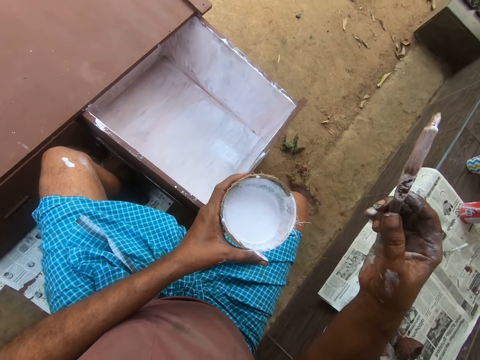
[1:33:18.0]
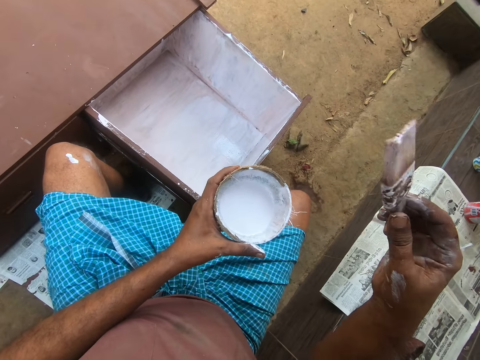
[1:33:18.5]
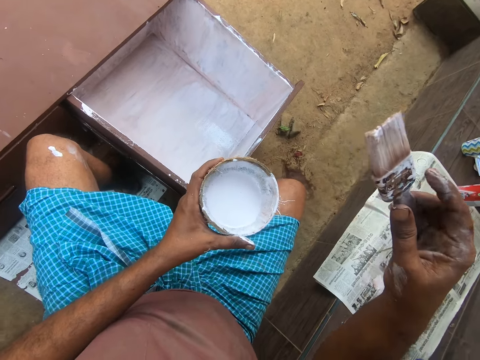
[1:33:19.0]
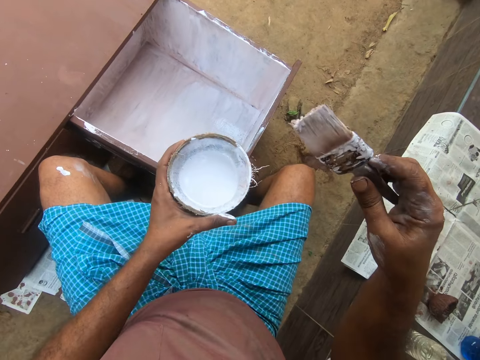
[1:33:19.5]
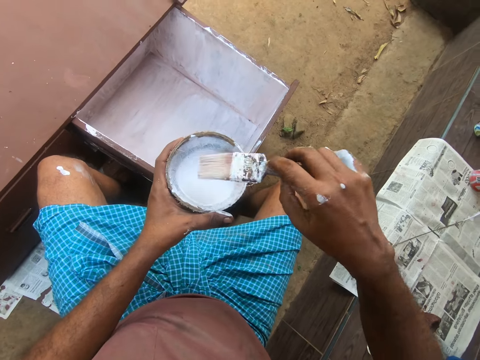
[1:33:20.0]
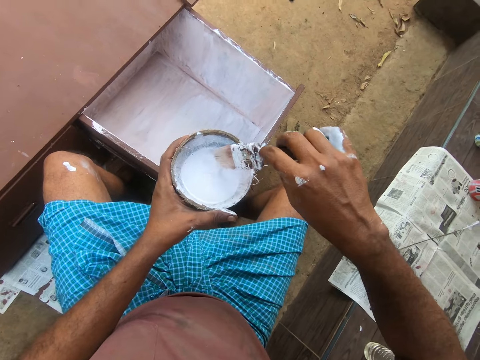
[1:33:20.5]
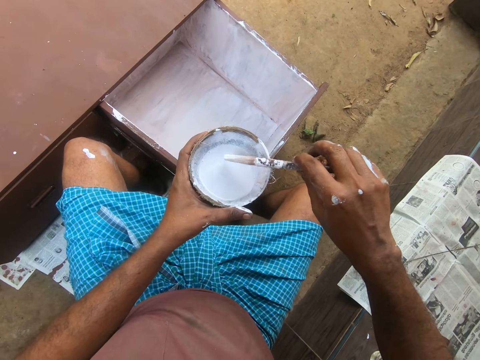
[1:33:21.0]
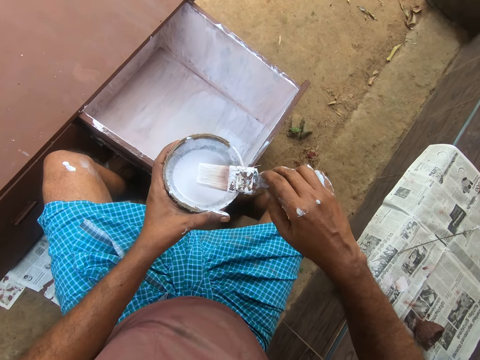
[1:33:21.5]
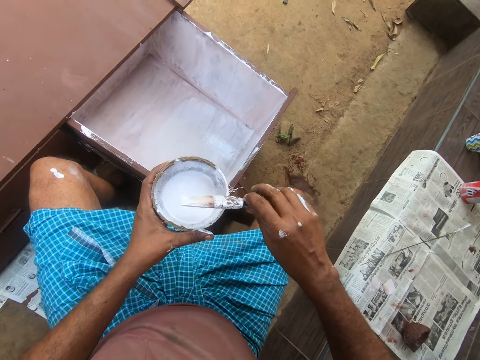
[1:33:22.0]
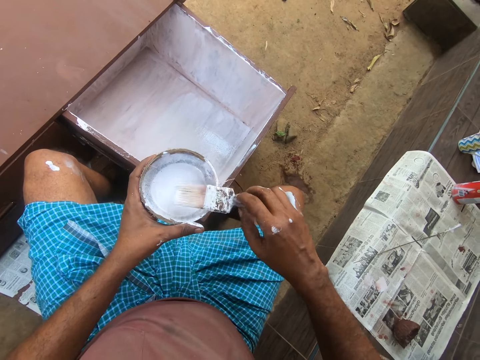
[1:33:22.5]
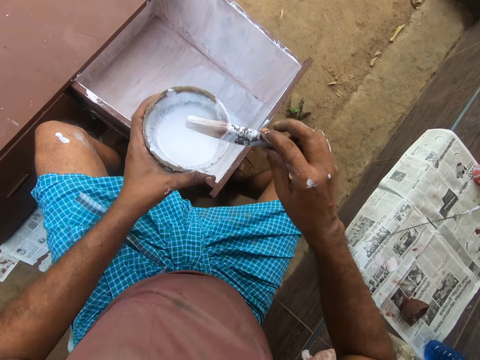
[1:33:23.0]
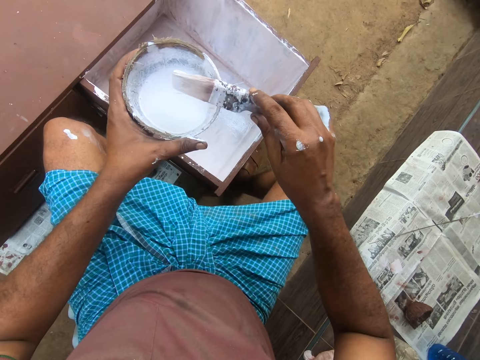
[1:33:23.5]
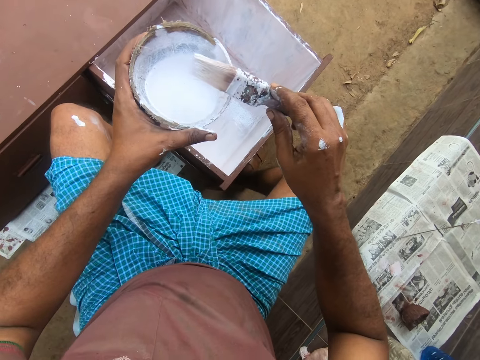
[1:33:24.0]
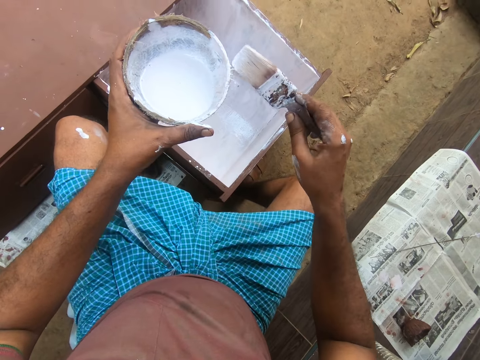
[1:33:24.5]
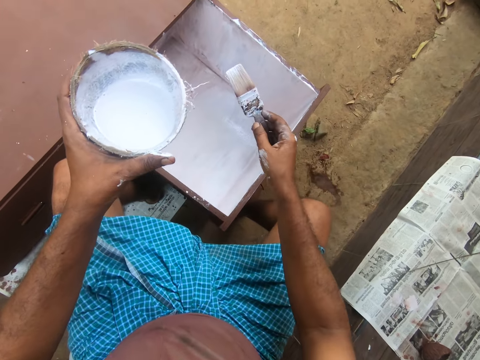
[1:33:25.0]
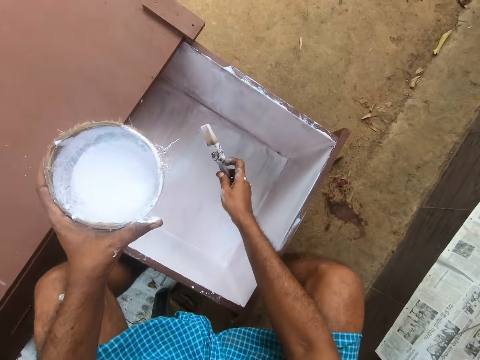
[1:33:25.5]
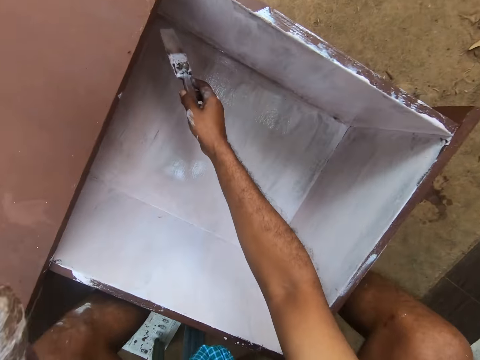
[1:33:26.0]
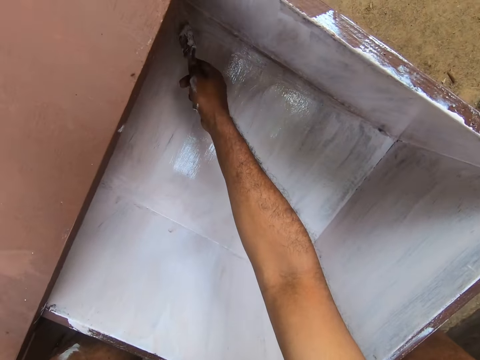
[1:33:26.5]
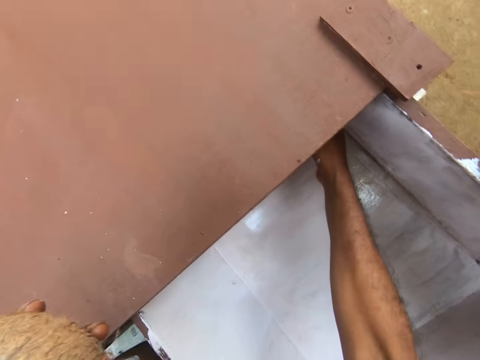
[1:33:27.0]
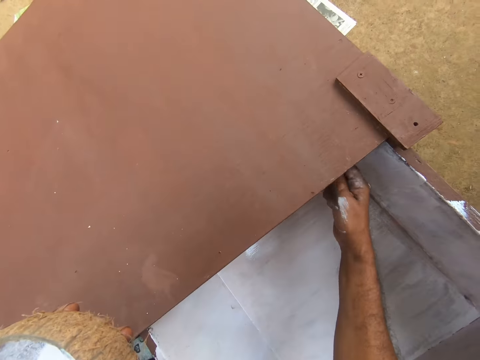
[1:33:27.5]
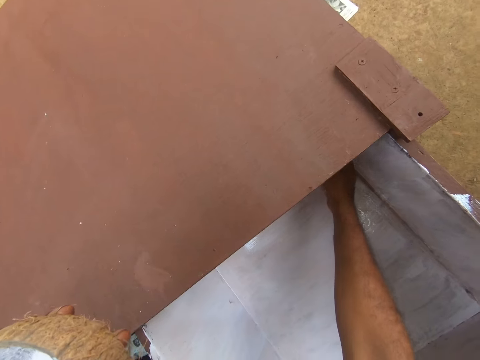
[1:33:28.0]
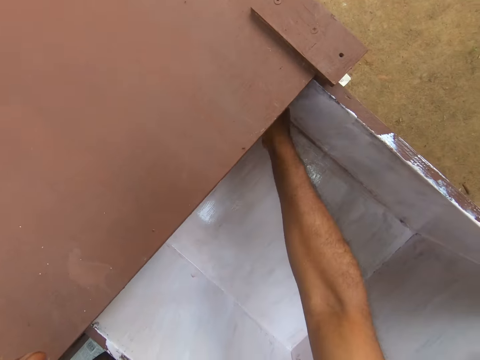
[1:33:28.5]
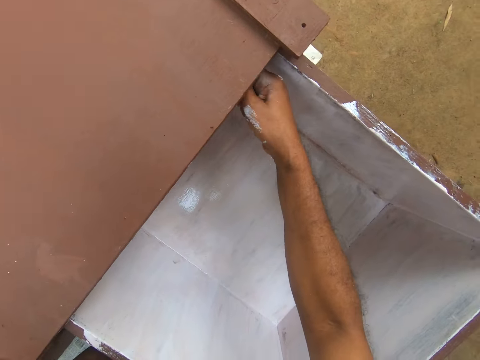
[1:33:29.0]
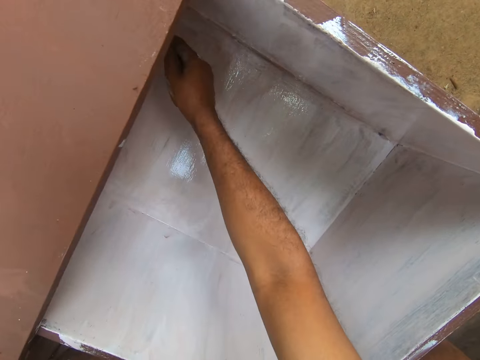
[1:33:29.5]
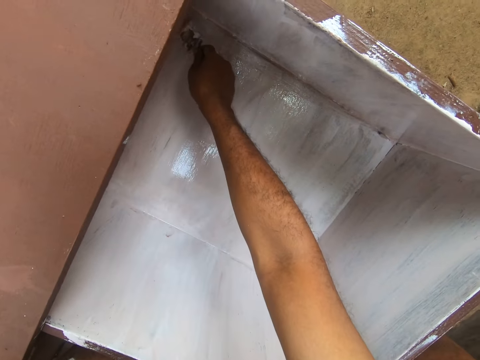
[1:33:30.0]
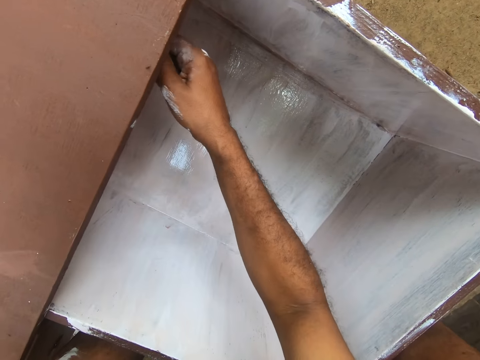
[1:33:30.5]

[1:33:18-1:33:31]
The camera wearer inserts the paint brush into the container of paint with his right hand. He turns the paint brush with his right hand. He paints the table drawer with the paint brush in his right hand.

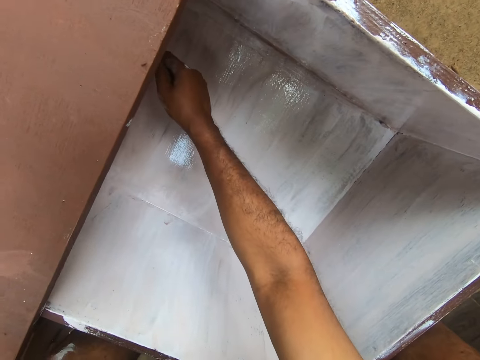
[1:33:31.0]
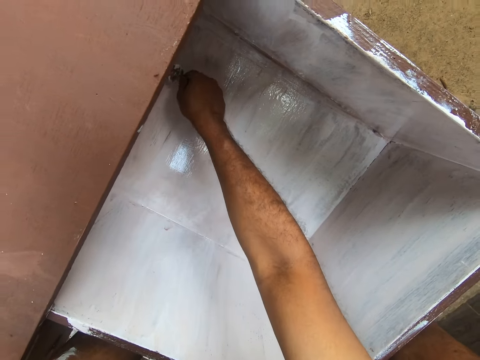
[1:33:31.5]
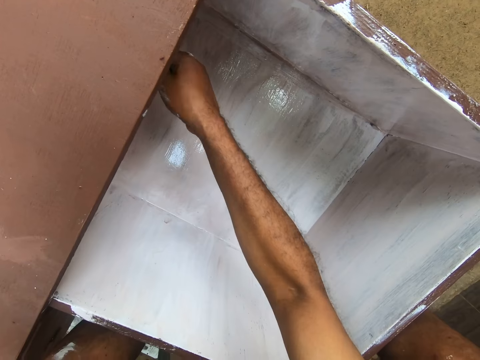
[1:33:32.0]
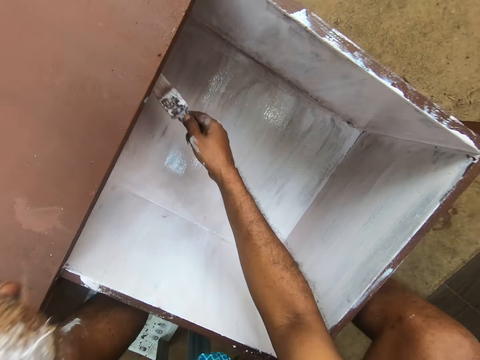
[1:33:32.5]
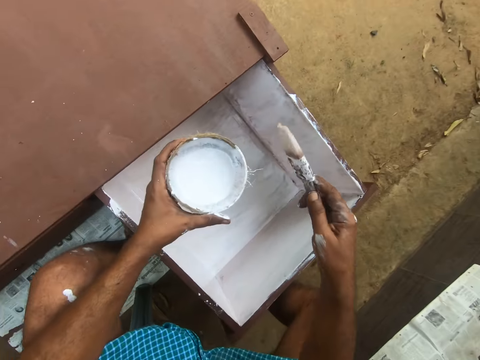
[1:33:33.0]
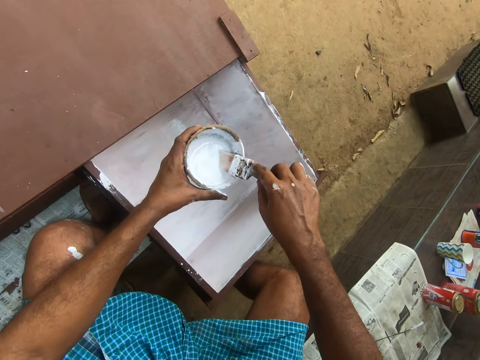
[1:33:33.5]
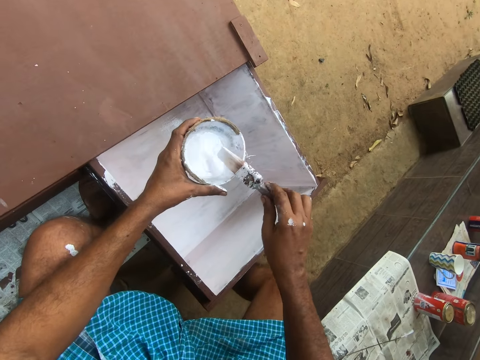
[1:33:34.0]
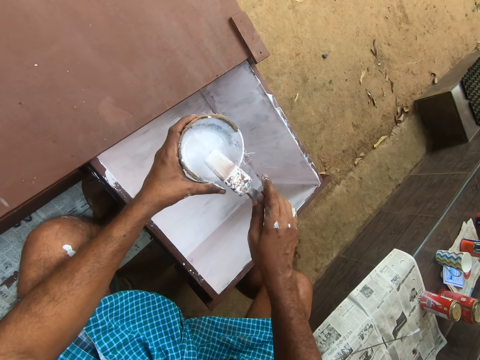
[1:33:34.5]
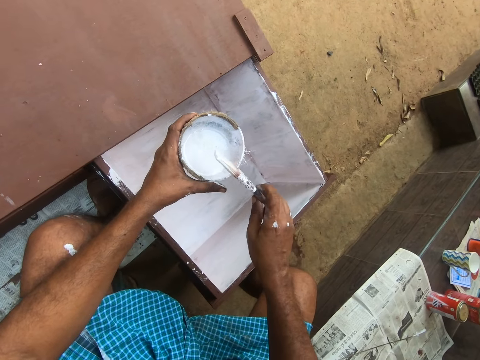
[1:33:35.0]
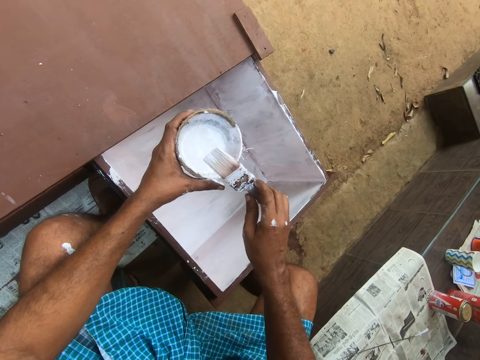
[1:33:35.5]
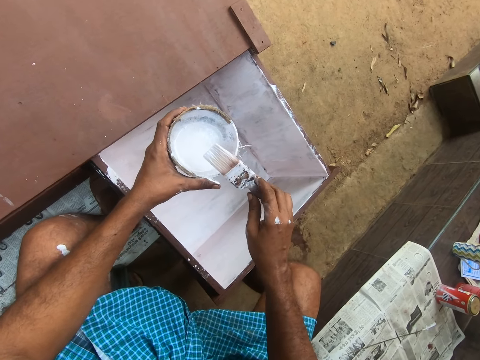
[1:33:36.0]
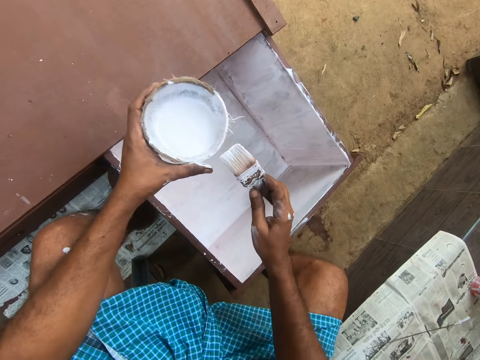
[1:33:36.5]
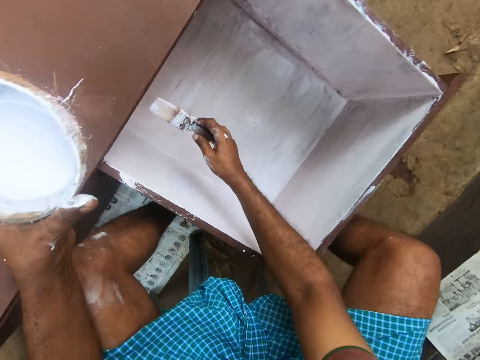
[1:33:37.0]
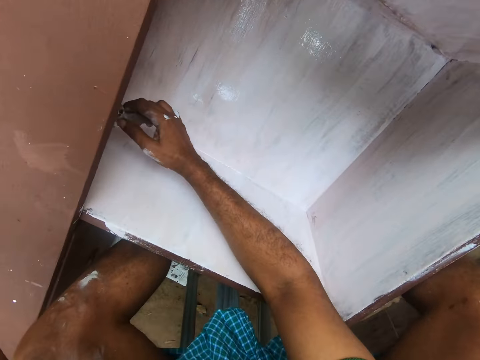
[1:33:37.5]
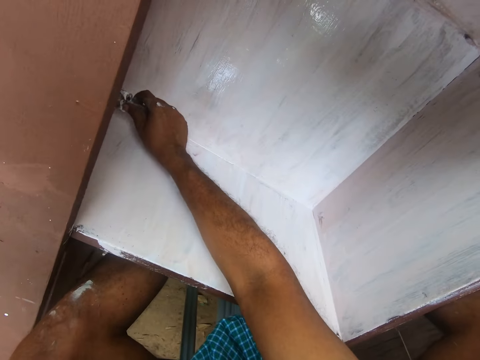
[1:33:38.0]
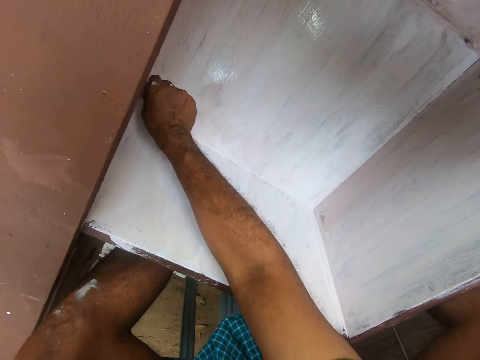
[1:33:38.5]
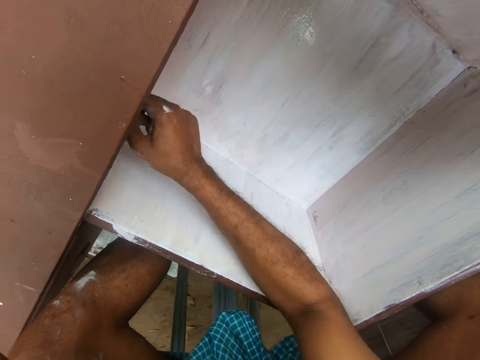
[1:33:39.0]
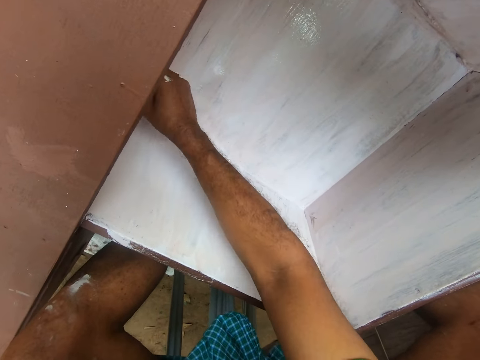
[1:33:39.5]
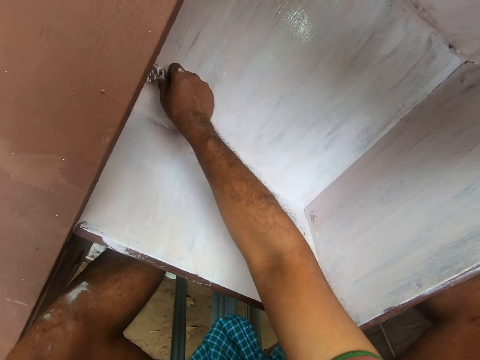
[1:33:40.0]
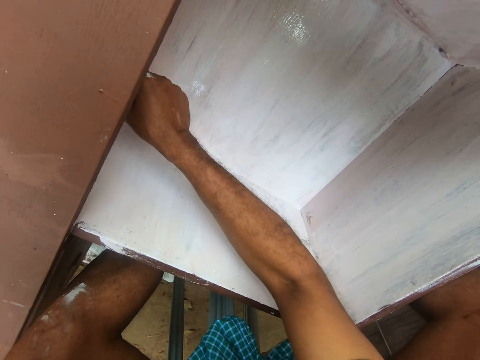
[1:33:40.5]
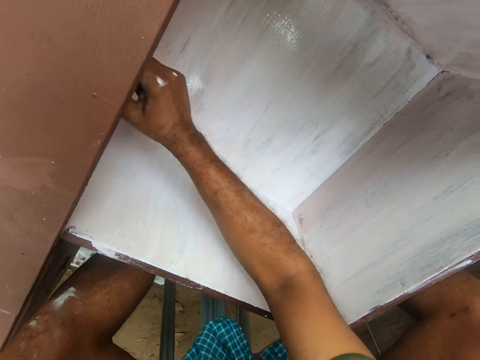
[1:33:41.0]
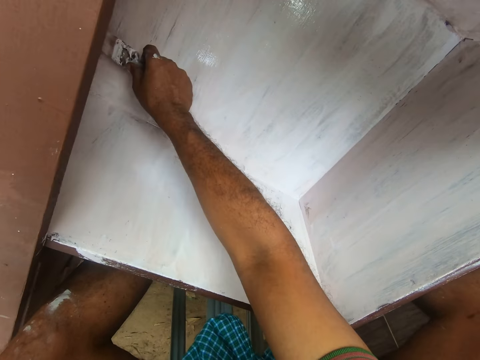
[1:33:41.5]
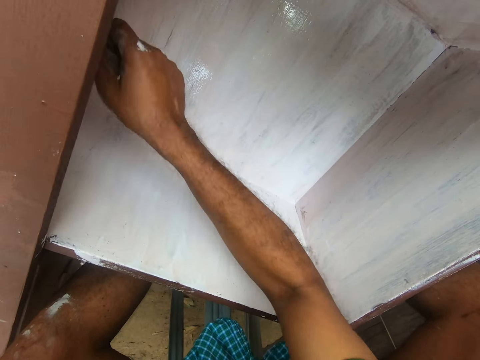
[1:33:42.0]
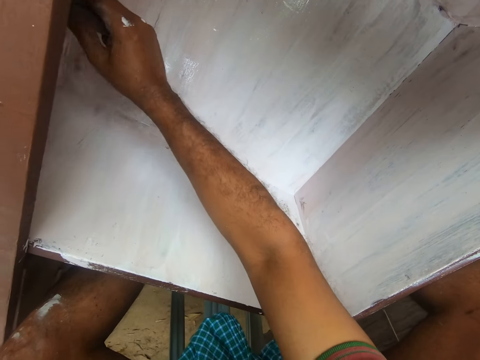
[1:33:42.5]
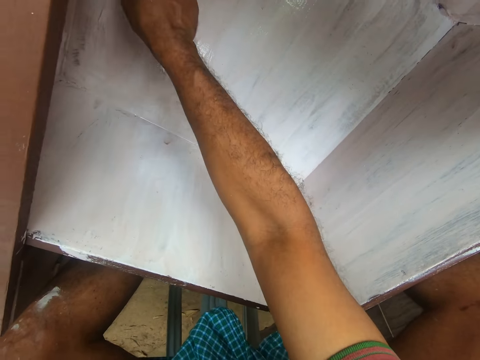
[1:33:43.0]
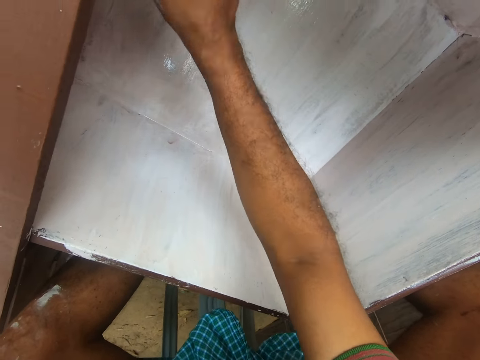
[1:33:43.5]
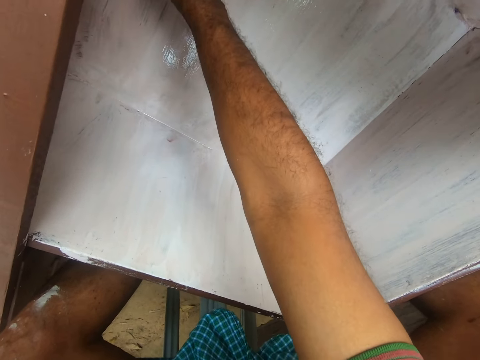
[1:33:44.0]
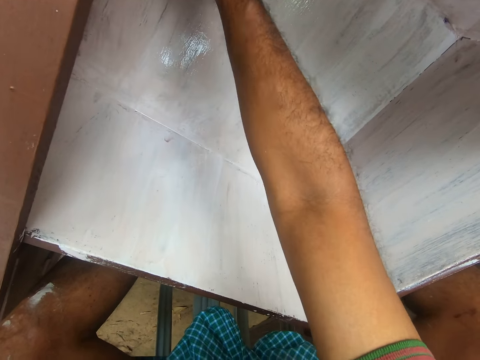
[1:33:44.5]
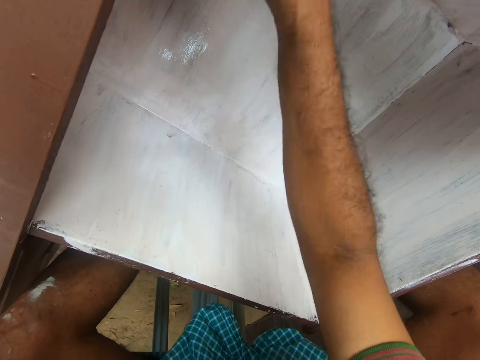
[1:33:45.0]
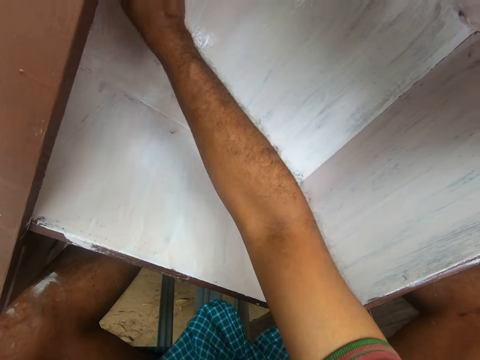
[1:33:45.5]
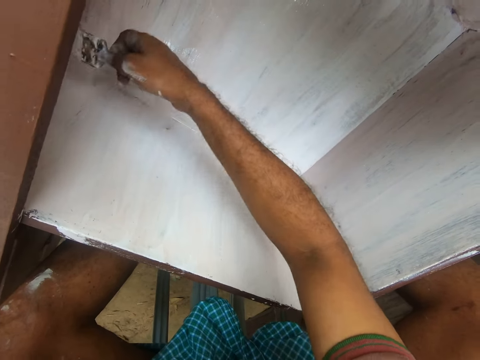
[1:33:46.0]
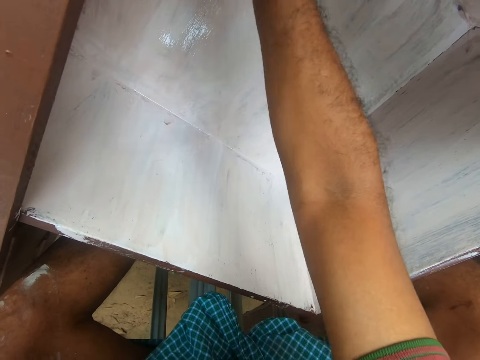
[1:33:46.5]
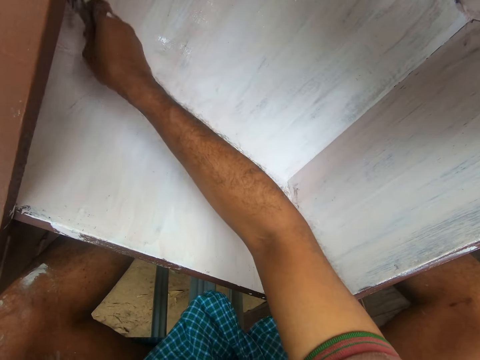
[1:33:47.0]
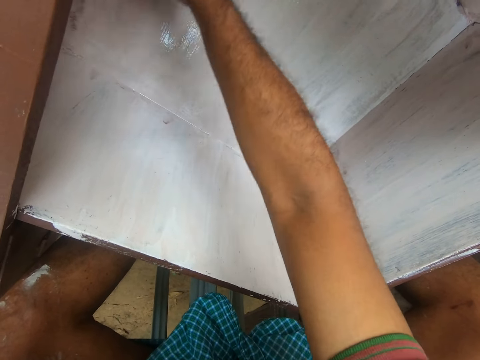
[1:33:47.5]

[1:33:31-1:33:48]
The camera wearer inserts the paint brush into the container of paint with his right hand. He turns the paint brush with his right hand. He hits the paint brush on the edge of the paint container with his right hand. He paints the table drawer with the paint brush in his right hand.
